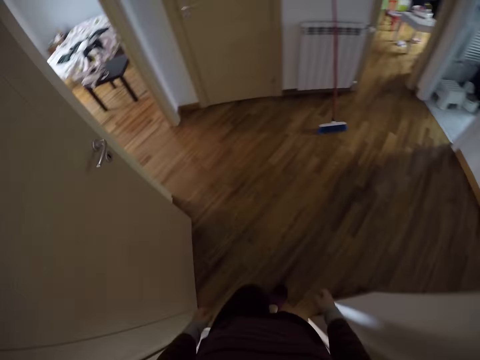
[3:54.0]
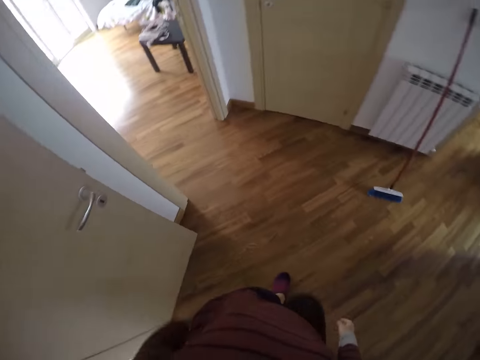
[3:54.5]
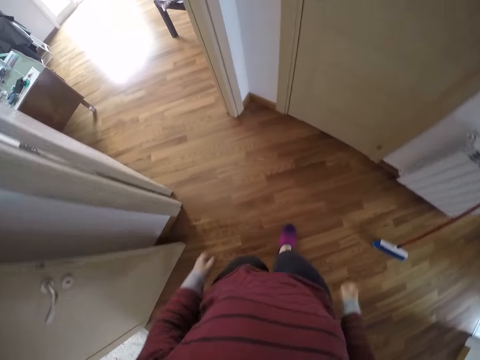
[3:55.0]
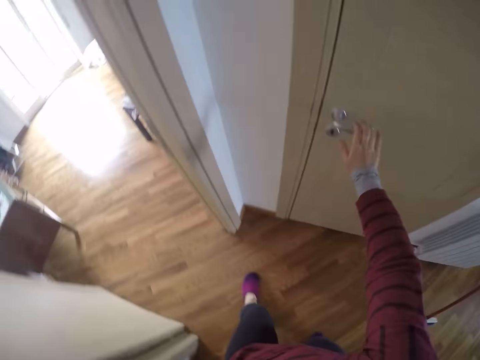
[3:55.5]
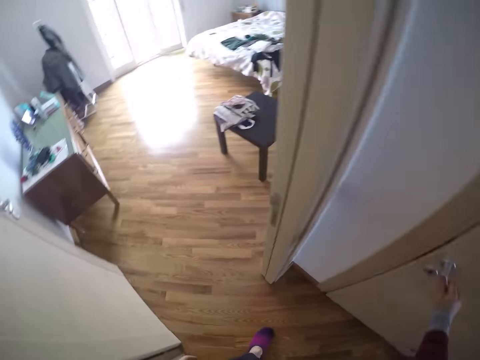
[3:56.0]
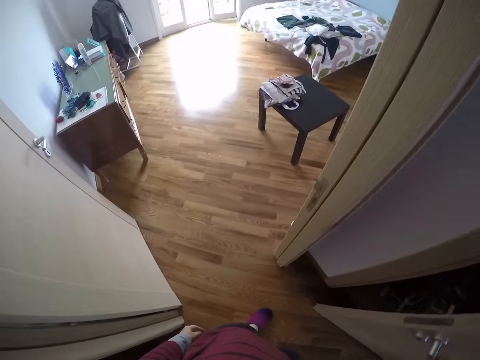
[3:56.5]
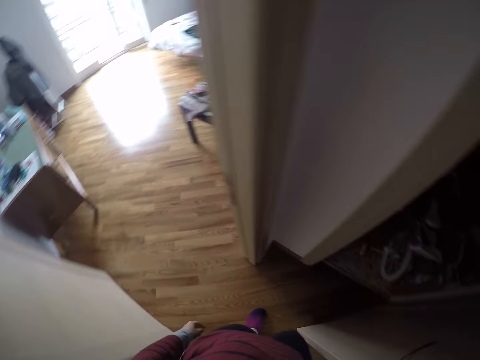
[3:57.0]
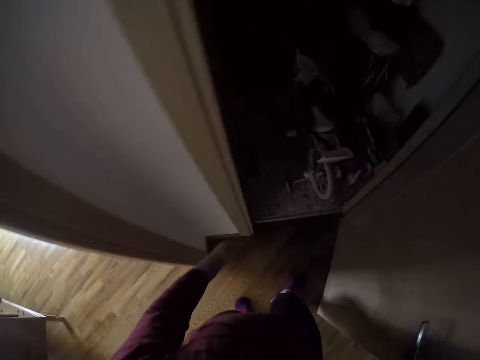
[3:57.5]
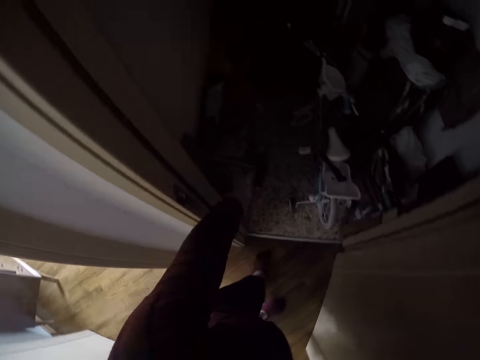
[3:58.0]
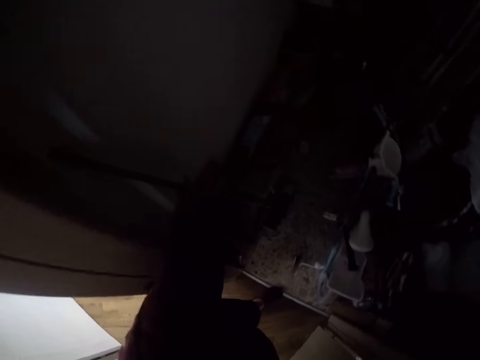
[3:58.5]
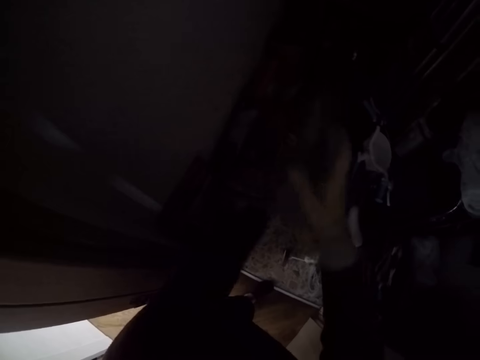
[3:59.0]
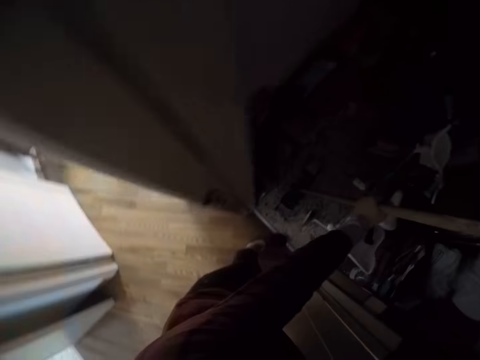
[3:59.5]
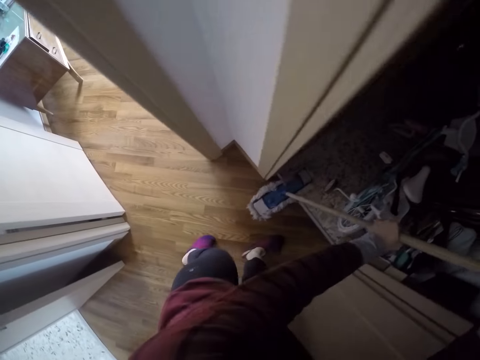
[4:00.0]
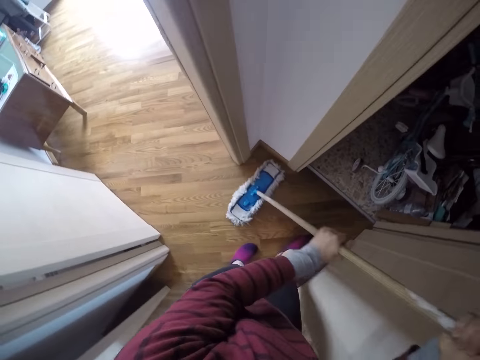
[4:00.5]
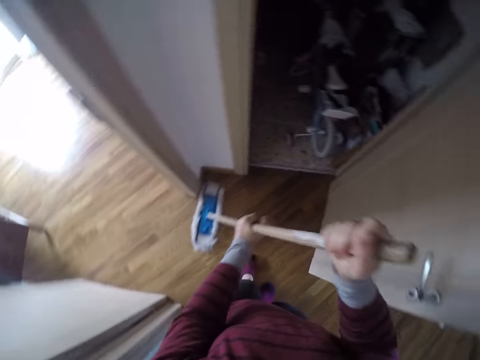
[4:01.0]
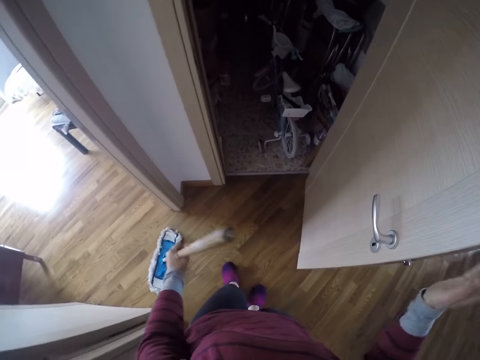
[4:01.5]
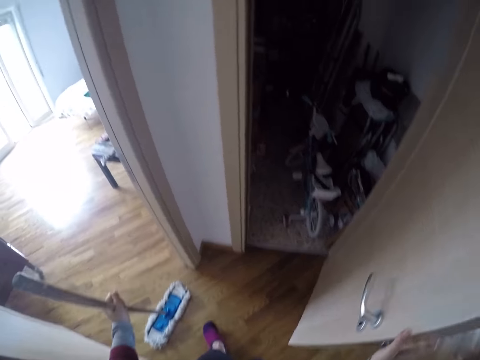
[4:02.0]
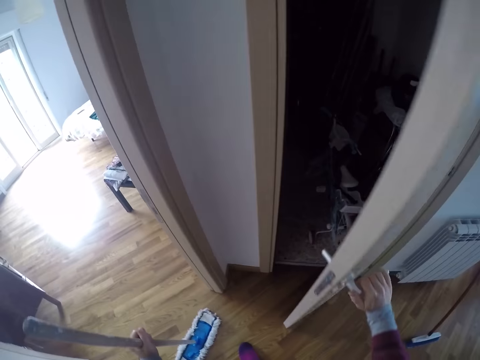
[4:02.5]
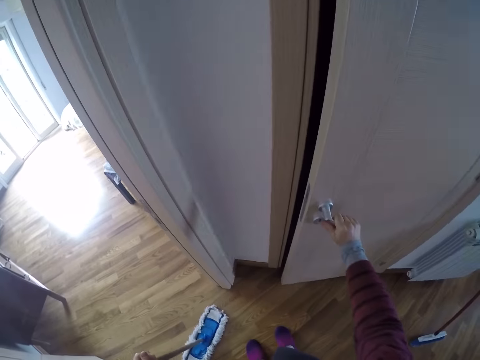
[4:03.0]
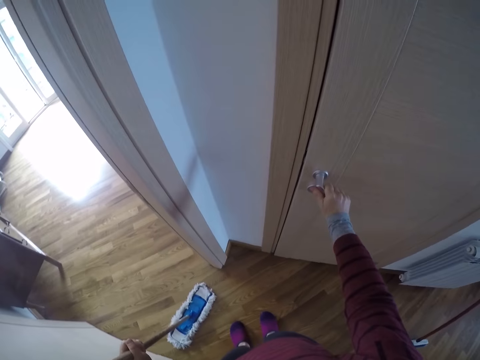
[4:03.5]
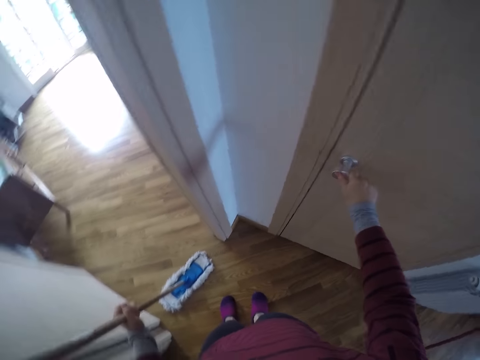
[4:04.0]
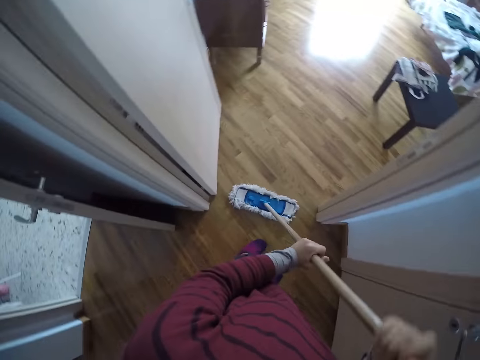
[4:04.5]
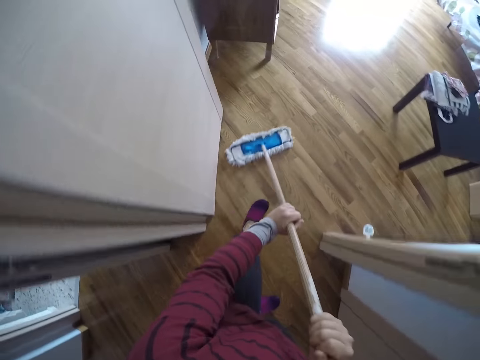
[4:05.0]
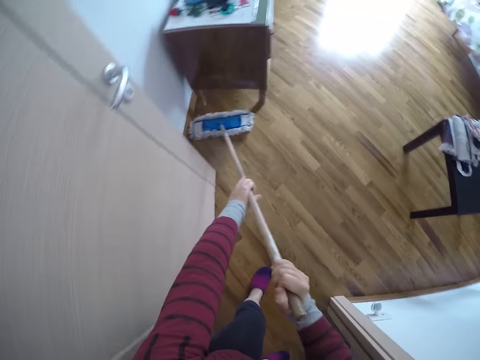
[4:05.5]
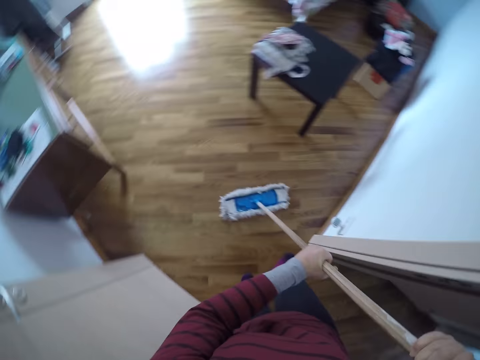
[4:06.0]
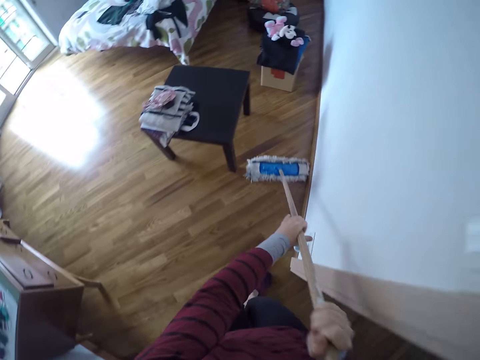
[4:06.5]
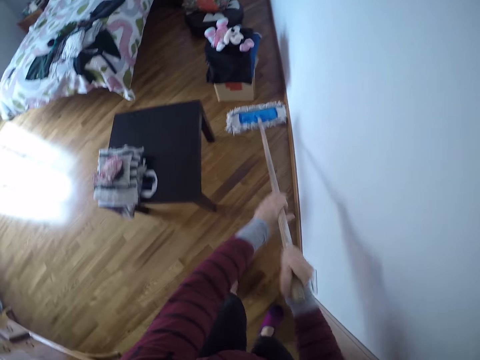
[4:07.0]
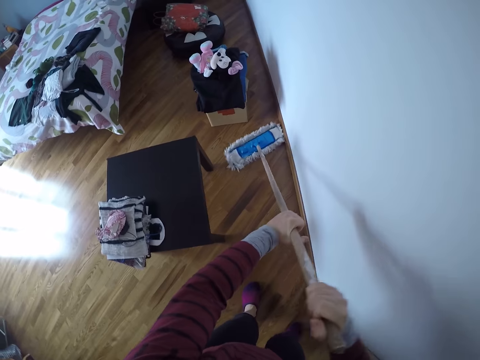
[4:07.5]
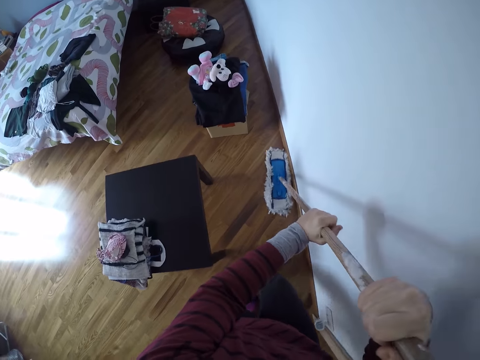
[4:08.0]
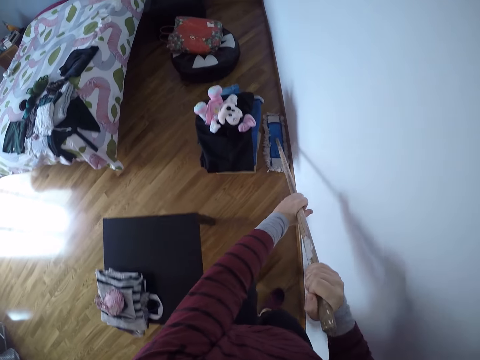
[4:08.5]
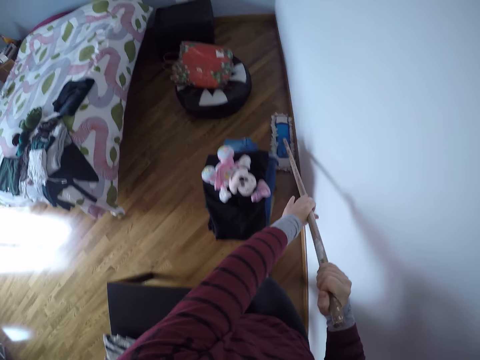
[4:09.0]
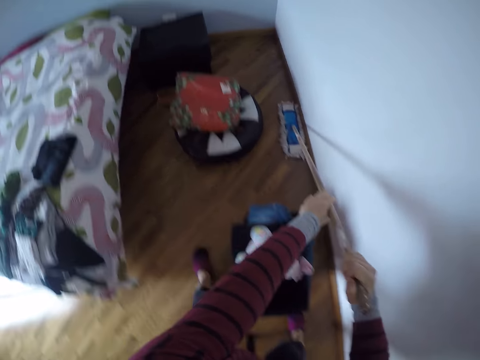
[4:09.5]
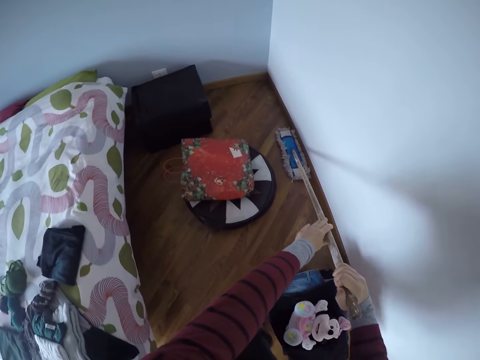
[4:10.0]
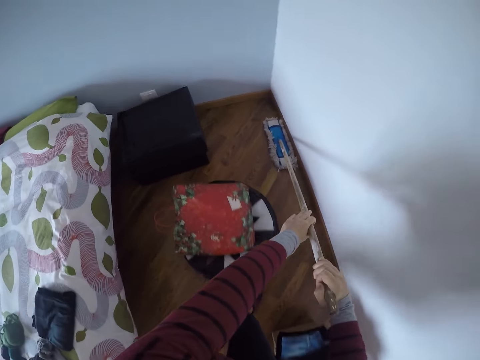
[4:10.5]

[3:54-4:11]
The camera wearer opens the storage door with his right hand. He takes a flat mop from the storage with his left hand. He holds the flat mop with both hands. He mops the floor. He closes the storage door with his right hand. He holds the flat mop with both hands. He cleans the ground with the flat mop.

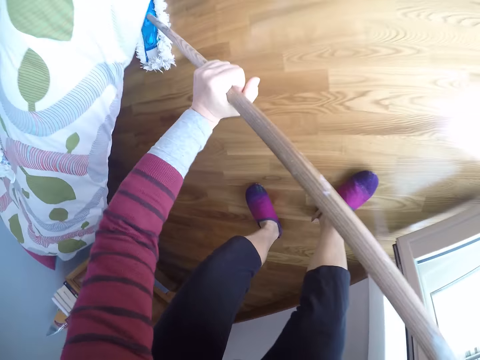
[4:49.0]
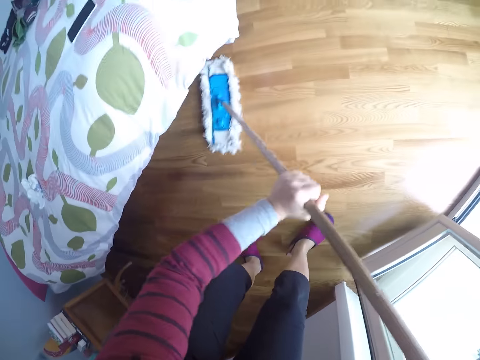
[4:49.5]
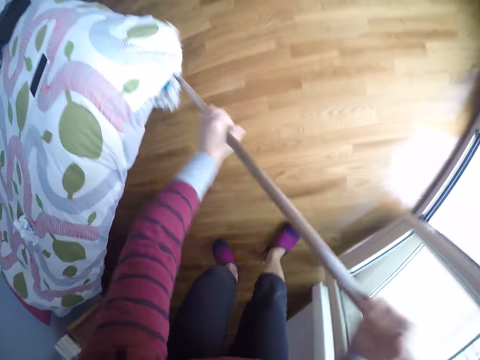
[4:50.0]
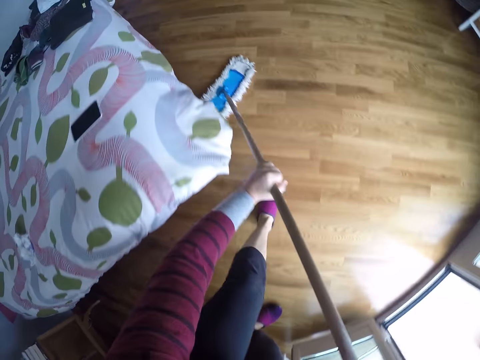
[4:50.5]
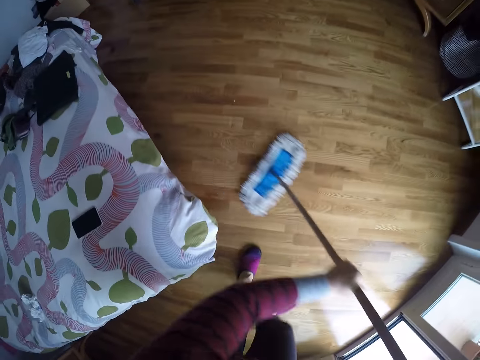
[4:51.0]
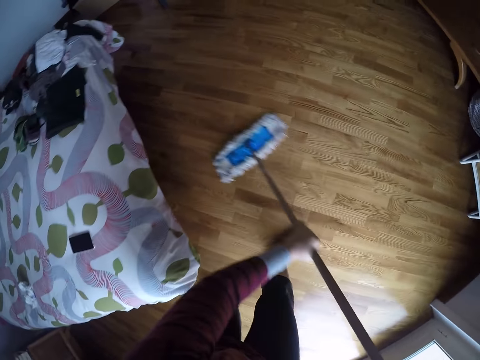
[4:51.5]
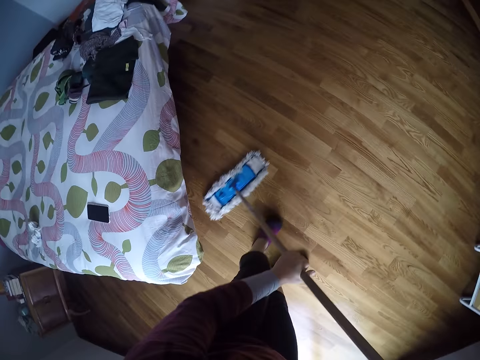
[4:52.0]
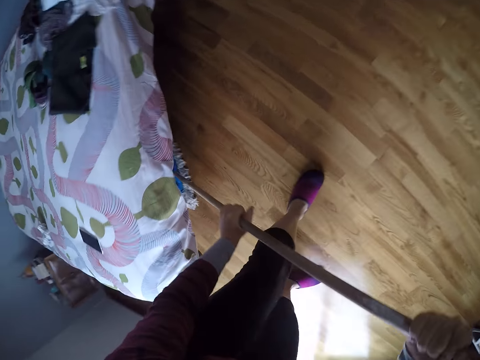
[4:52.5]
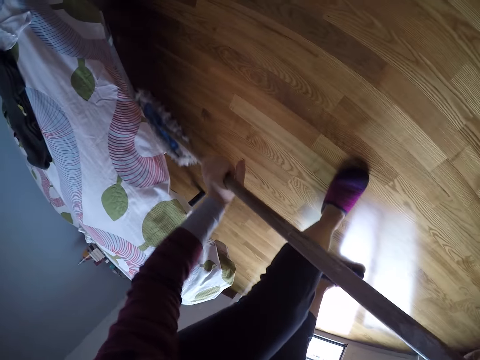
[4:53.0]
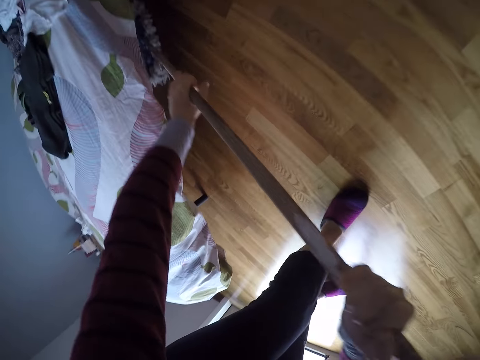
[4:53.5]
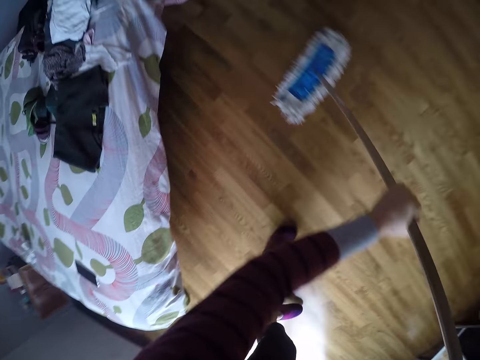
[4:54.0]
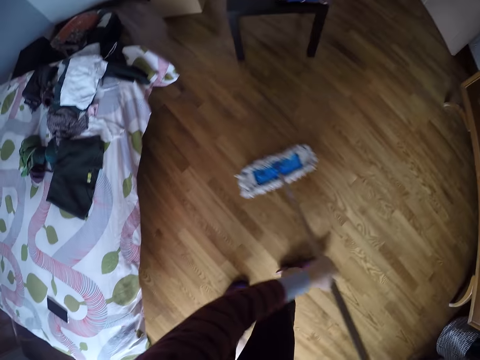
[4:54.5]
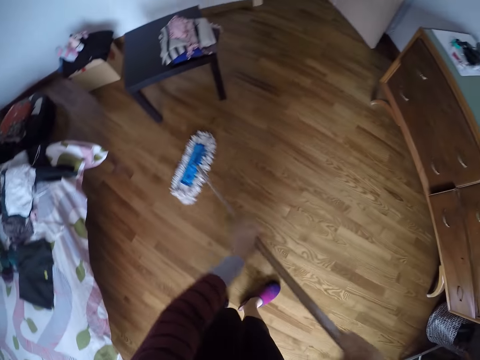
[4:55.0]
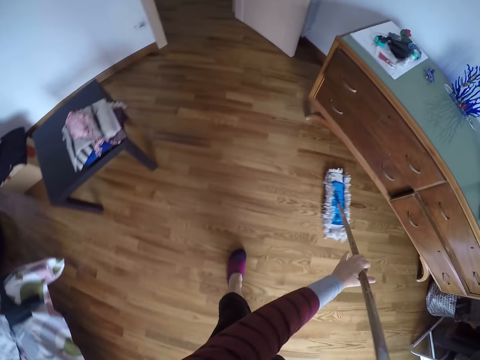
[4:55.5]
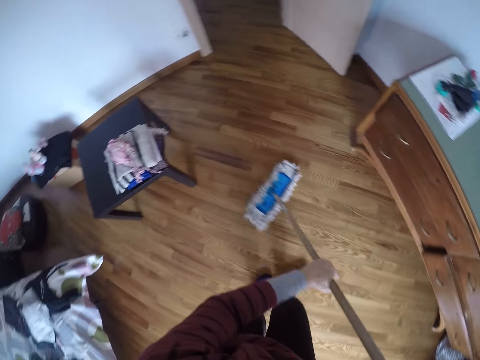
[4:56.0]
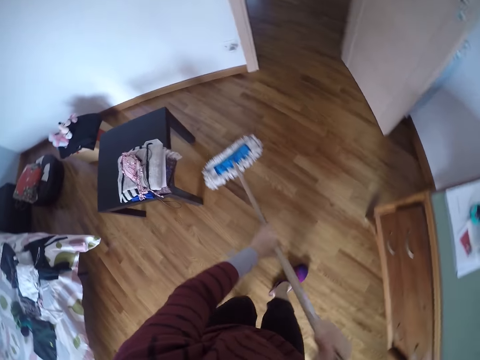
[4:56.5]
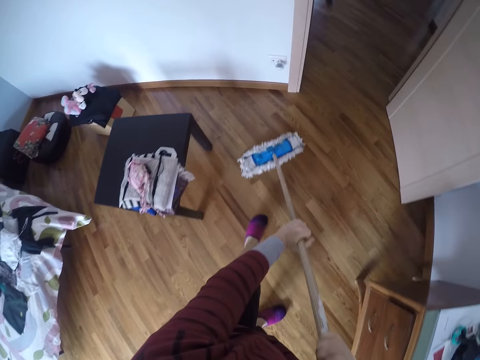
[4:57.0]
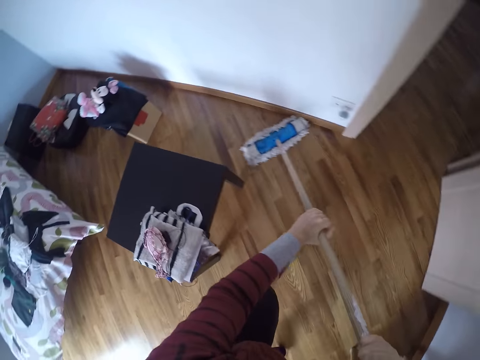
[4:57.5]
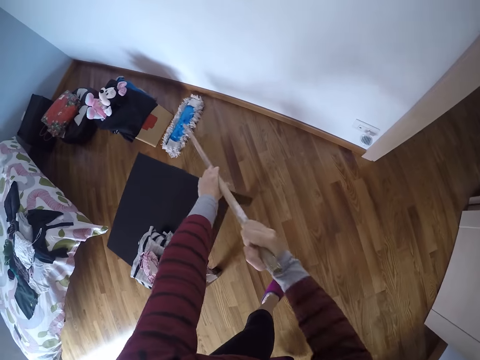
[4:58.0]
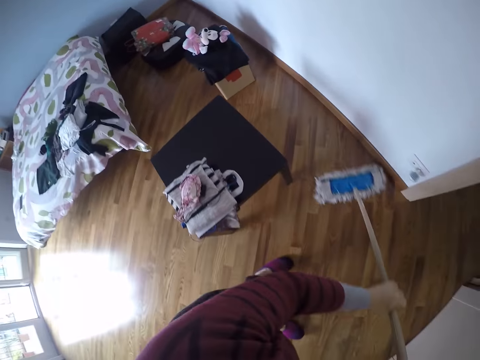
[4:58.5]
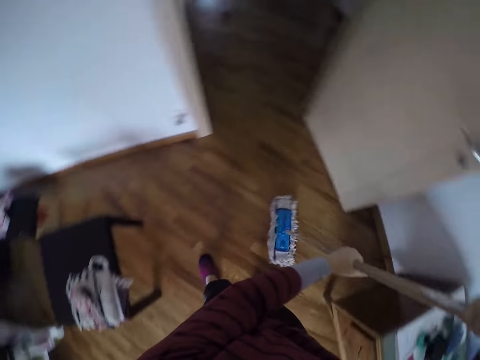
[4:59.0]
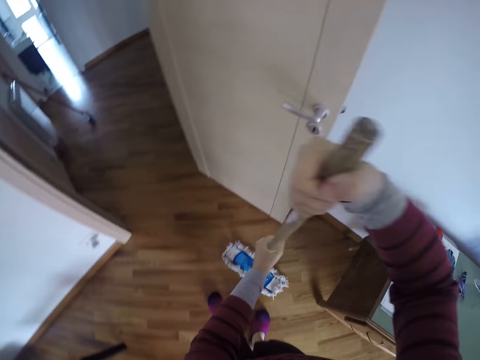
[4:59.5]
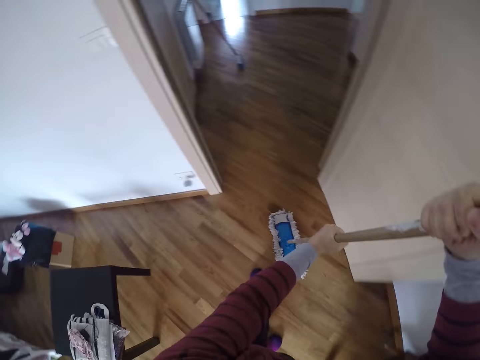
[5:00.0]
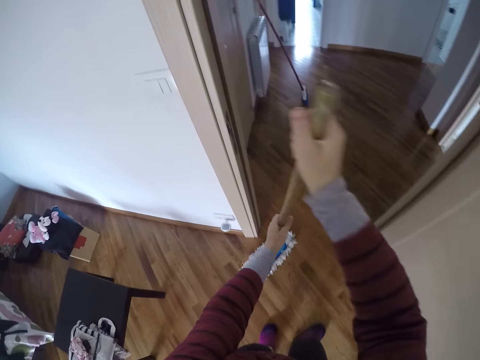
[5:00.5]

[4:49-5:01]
The camera wearer moves around the room. They clean the floor with a mop. They move around the room. They clean the floor with the mop.
